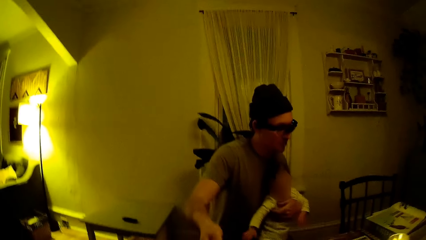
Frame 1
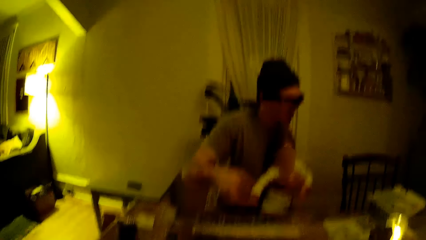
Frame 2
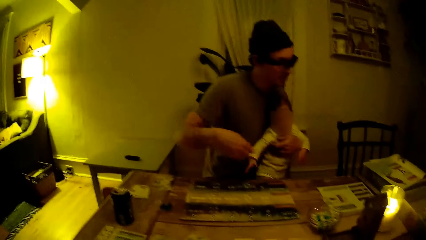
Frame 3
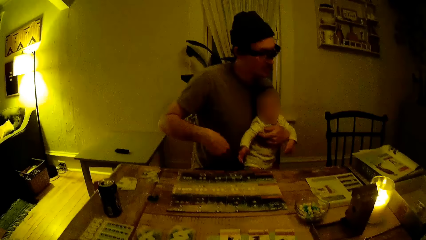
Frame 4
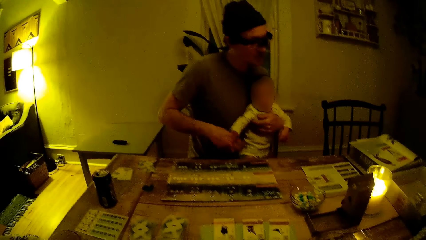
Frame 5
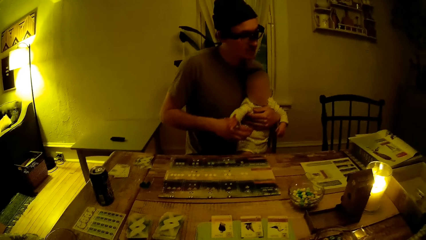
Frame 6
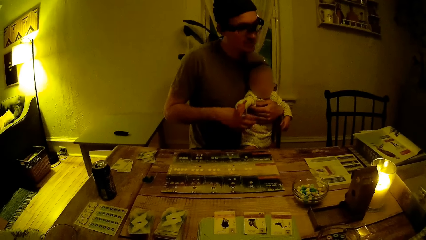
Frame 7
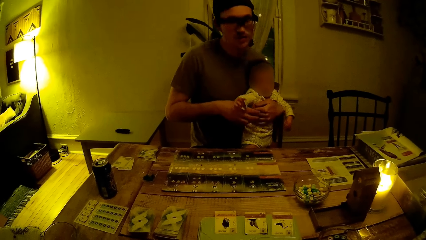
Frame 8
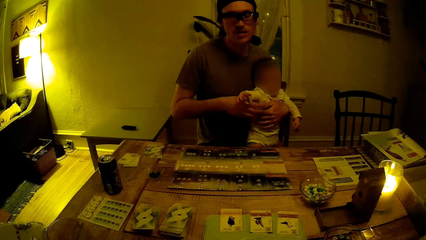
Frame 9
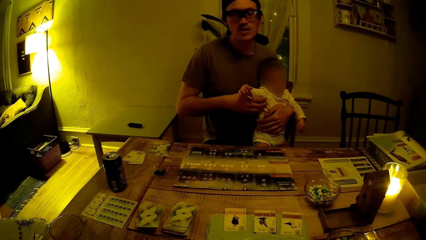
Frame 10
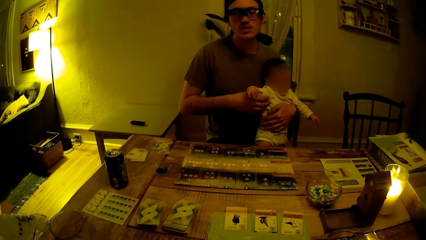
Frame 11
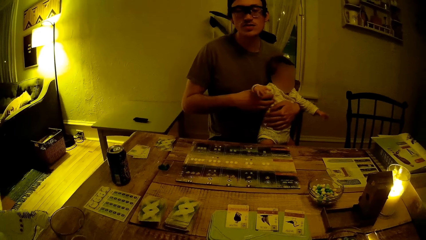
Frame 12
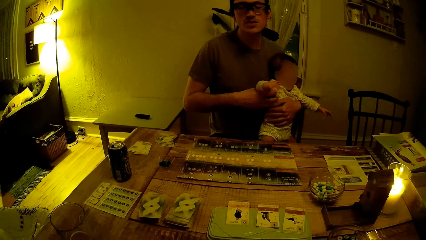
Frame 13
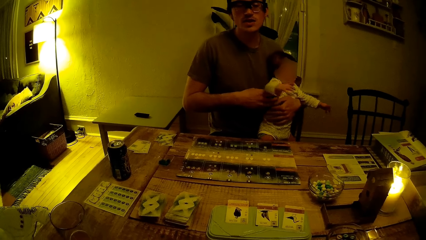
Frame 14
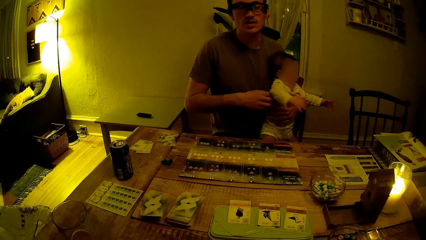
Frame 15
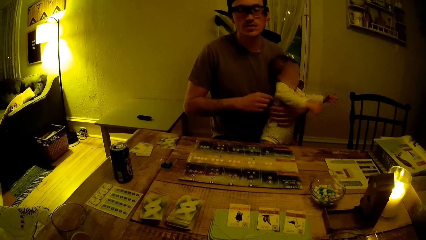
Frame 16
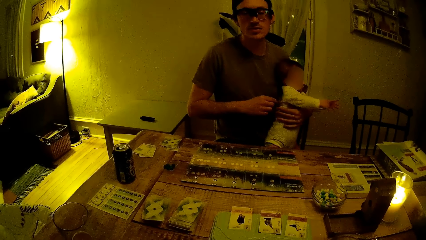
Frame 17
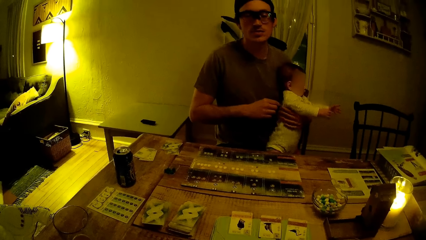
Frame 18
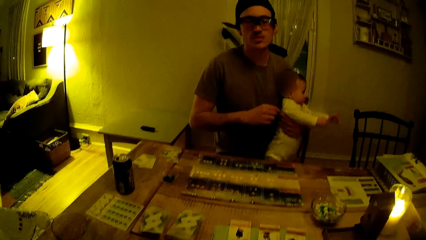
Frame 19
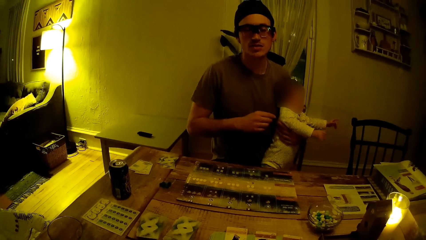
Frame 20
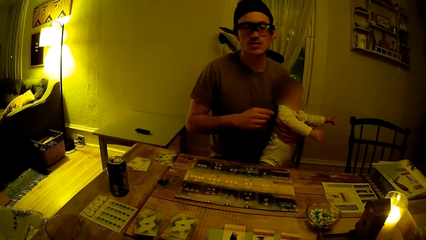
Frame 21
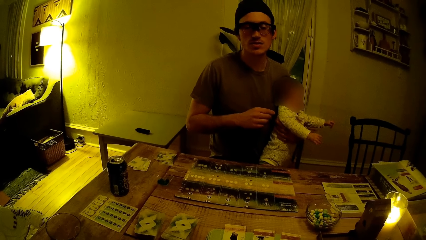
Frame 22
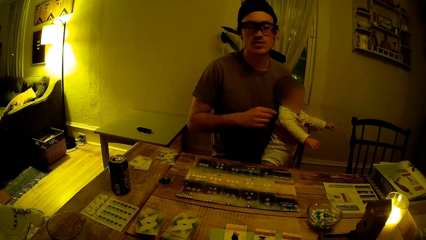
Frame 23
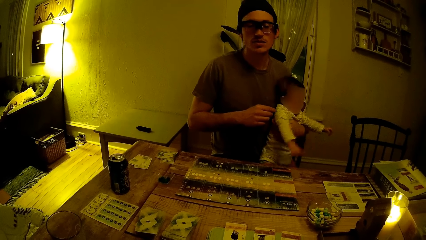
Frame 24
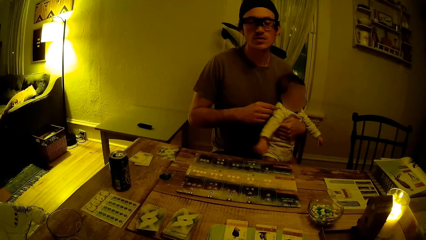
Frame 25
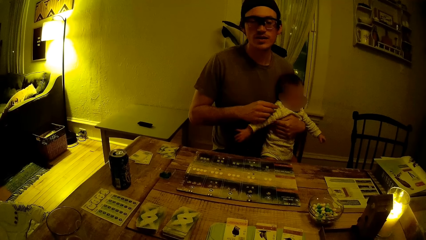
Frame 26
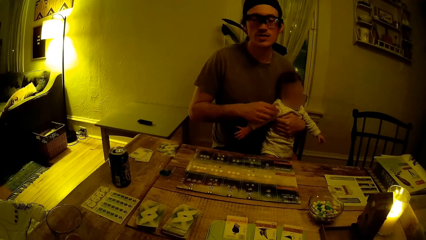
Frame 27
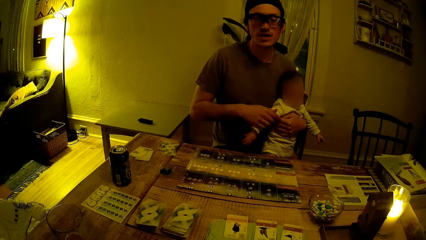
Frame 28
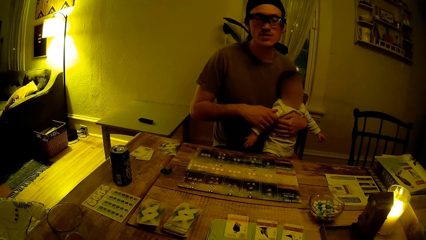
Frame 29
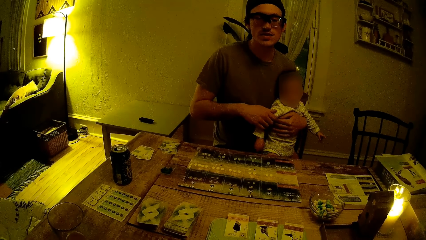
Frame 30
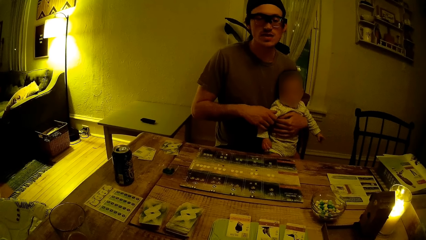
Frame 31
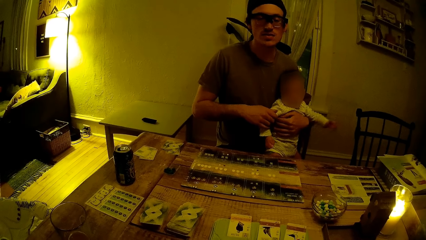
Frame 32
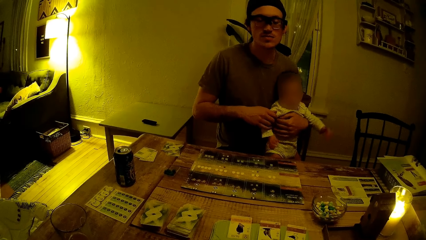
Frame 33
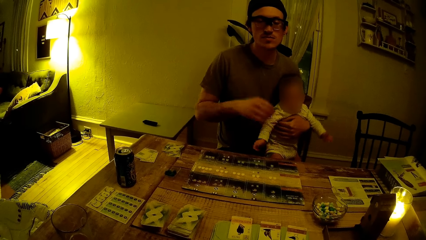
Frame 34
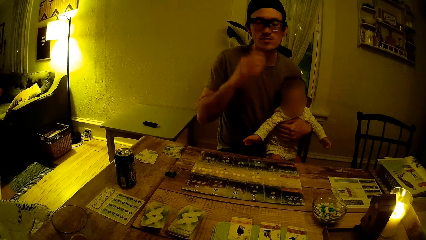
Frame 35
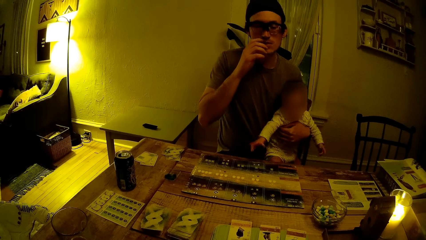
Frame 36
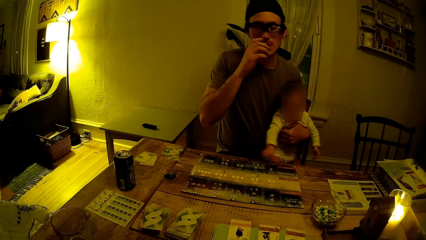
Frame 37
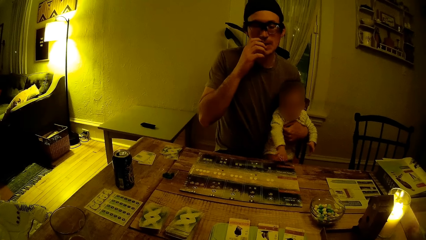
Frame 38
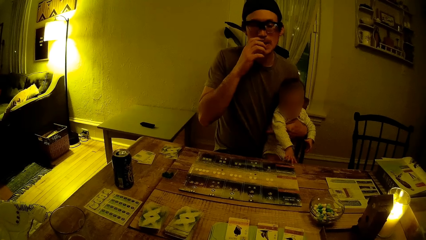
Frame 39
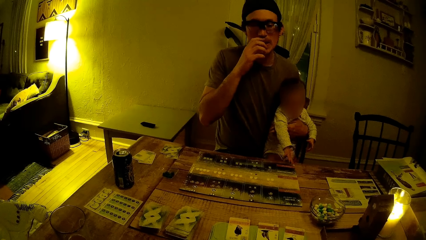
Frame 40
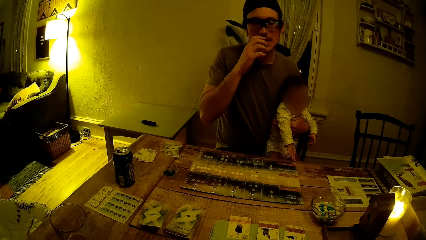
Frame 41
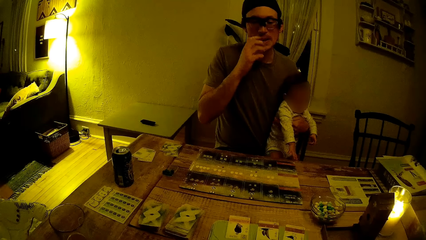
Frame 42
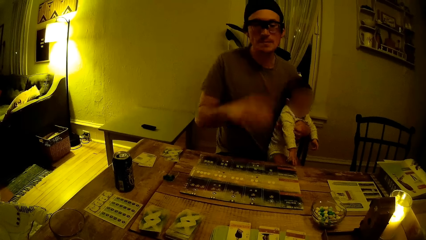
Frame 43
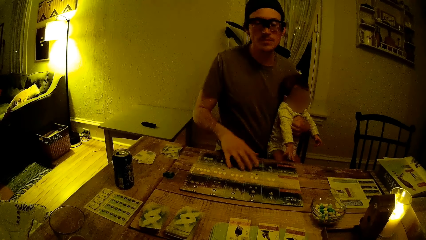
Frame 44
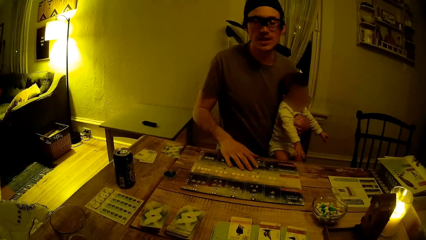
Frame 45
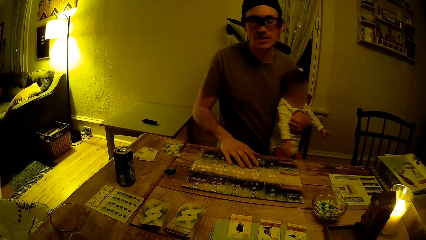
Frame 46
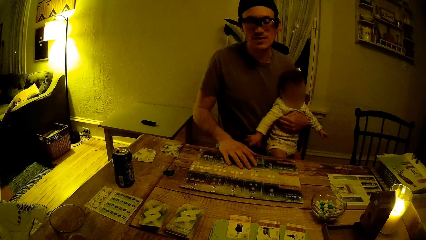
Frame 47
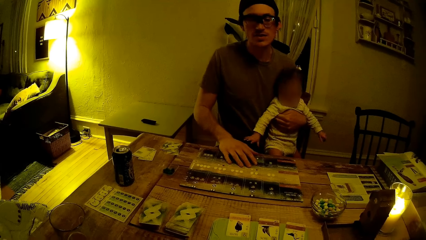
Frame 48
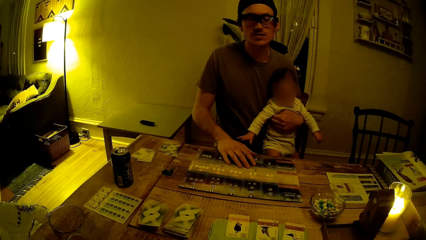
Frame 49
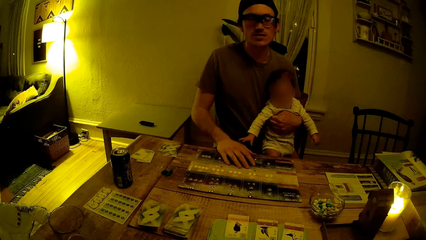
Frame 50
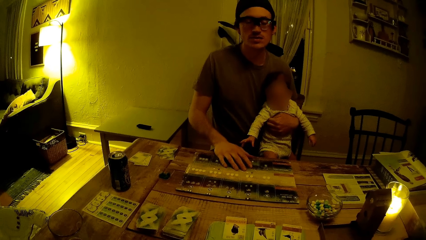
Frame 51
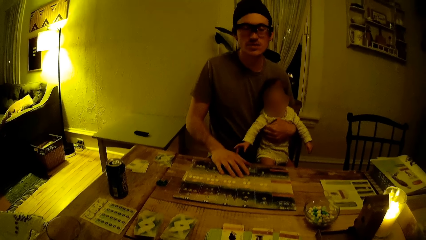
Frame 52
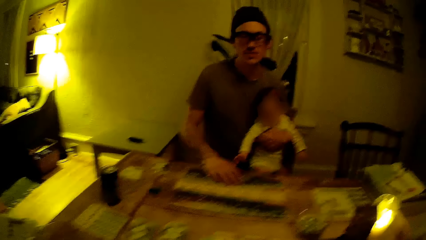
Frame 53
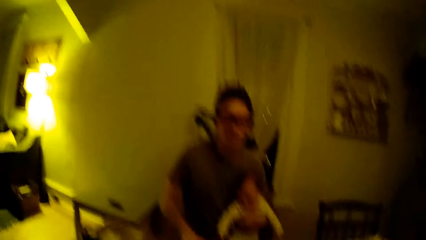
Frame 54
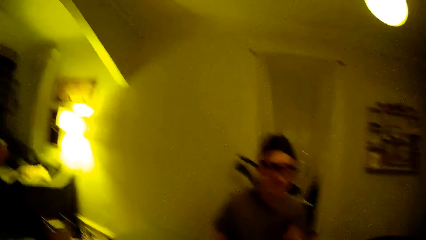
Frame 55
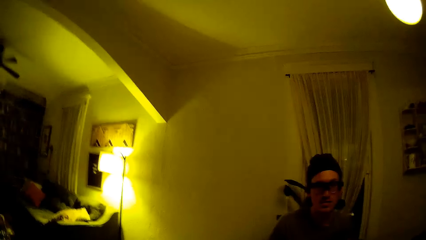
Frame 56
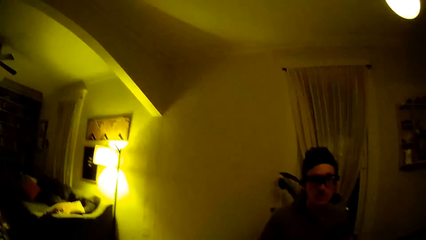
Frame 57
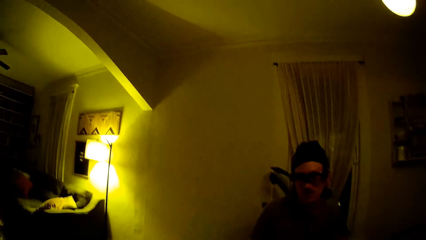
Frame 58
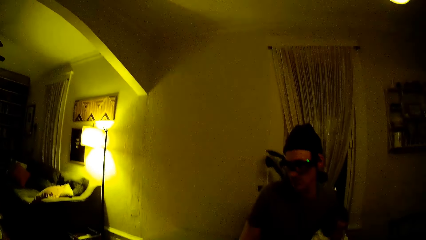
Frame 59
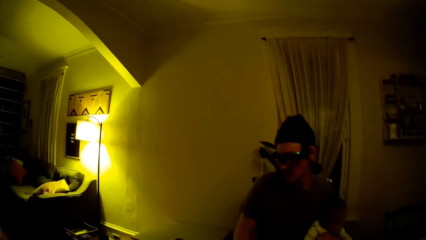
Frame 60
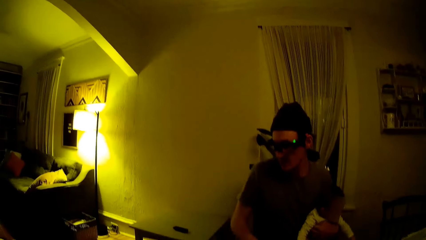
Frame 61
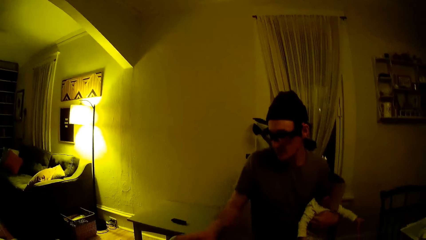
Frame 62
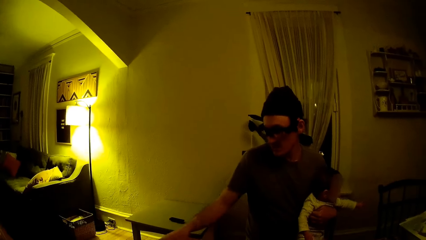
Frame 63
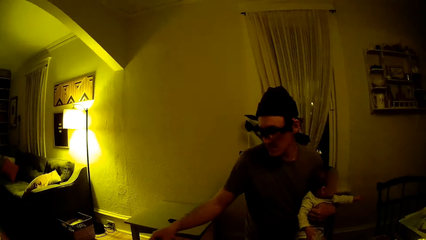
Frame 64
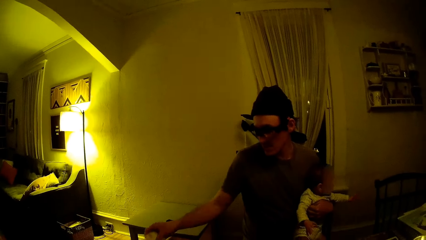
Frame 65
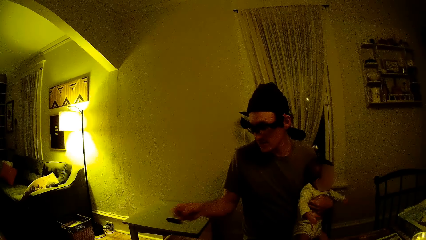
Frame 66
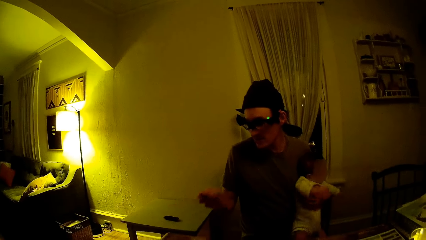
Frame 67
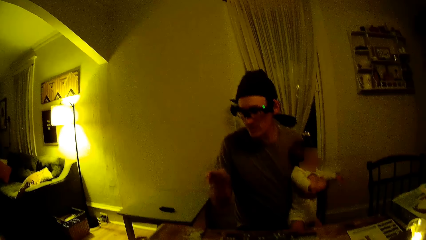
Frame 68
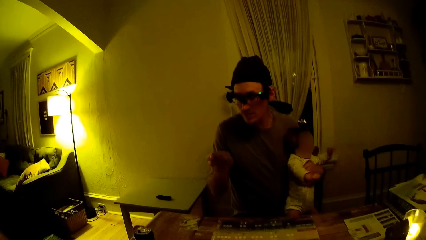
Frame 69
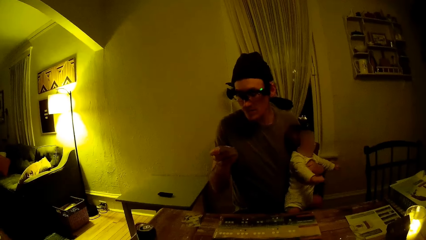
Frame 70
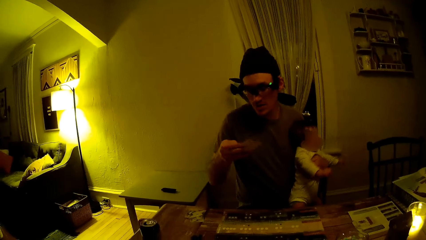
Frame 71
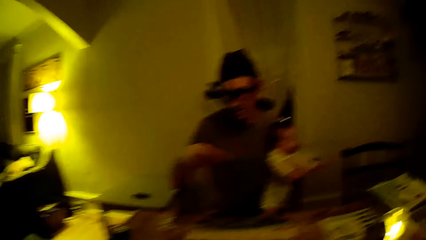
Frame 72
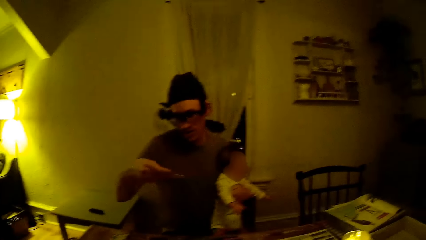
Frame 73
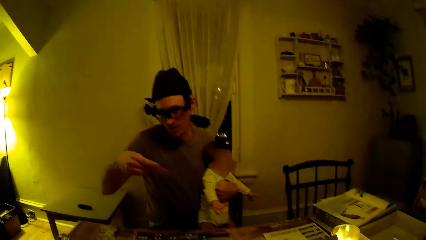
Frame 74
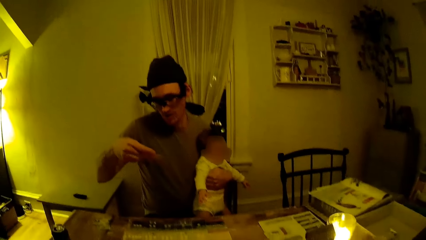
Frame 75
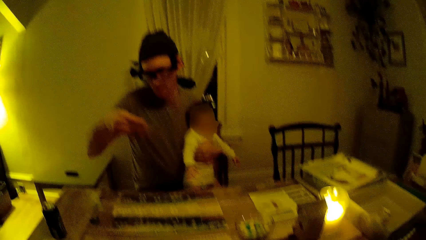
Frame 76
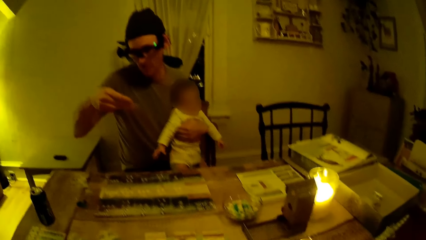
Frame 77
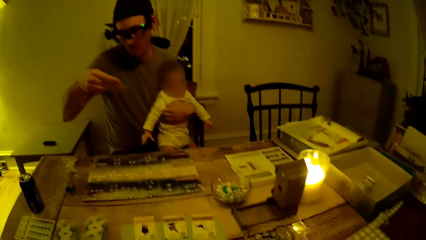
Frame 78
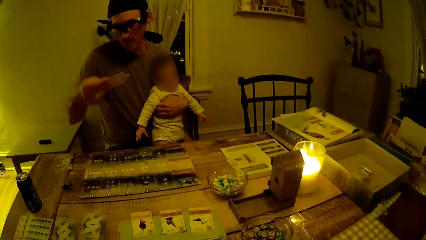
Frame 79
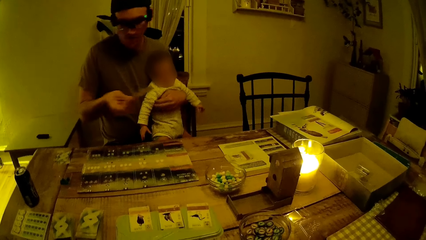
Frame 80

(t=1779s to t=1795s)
The man lifts the baby's right hand with his right hand. The baby removes his right hand from the man's right hand. The baby wiggles his hands. The man holds the baby's right hand with his right hand. The man removes his right hand from the right hand of the baby. The man scratches his beard with his right hand. The man places his hand on the brown book on the table. The man picks the card on the table with his right hand. The man examines the card in his right hand.
